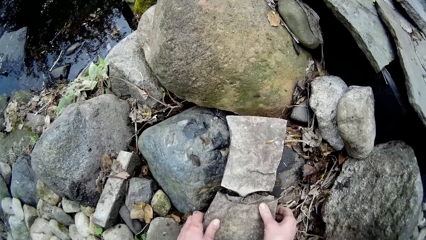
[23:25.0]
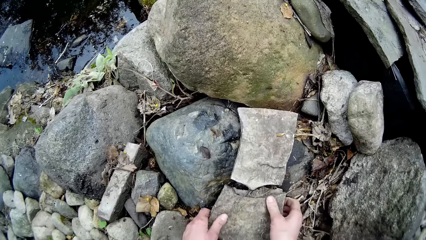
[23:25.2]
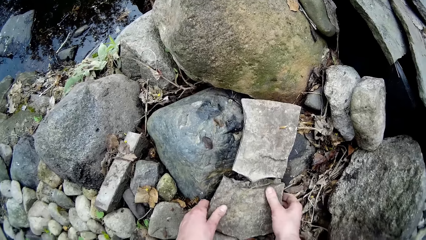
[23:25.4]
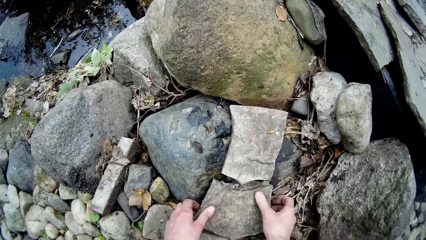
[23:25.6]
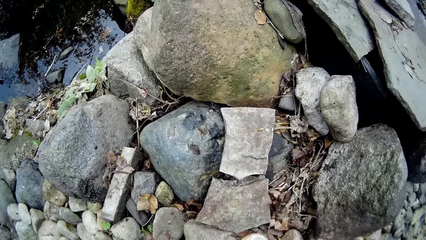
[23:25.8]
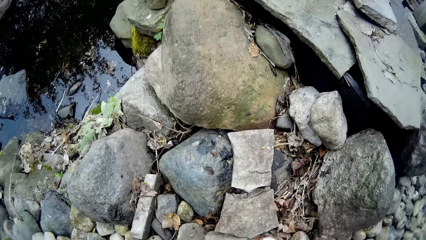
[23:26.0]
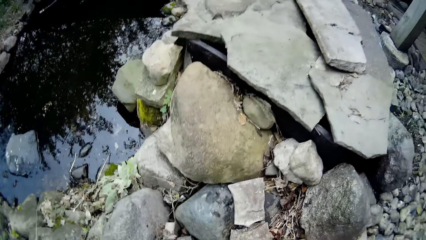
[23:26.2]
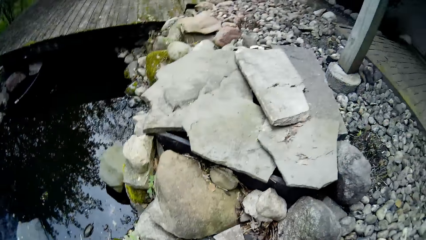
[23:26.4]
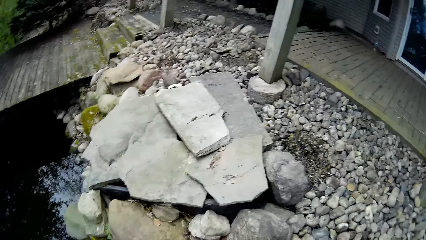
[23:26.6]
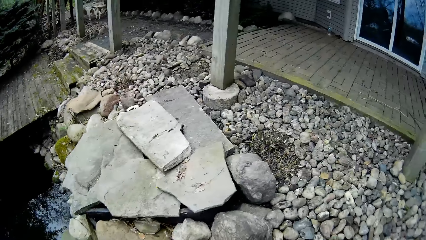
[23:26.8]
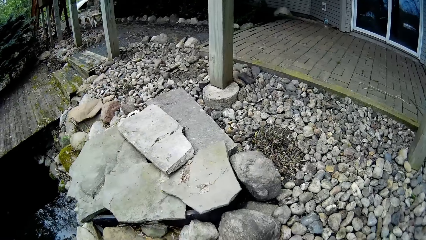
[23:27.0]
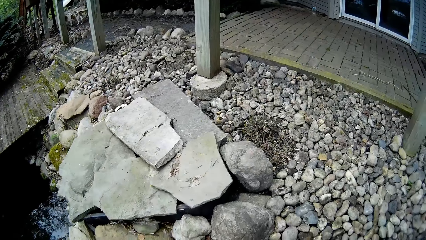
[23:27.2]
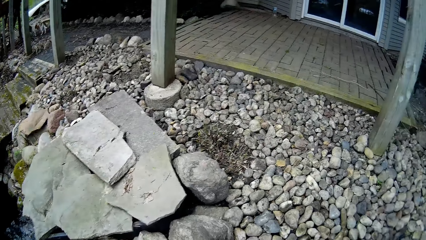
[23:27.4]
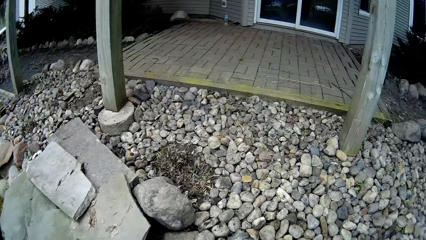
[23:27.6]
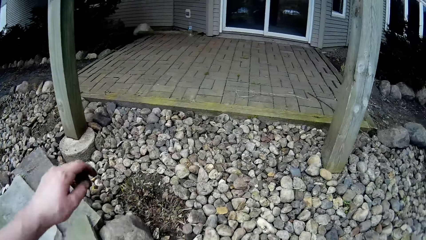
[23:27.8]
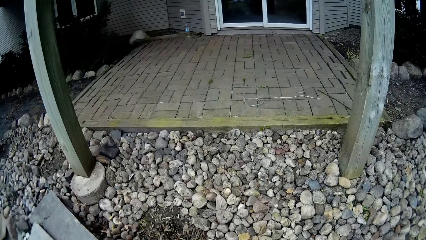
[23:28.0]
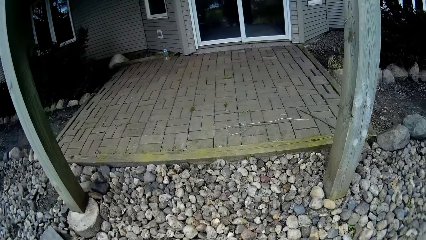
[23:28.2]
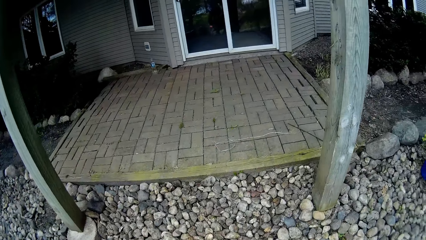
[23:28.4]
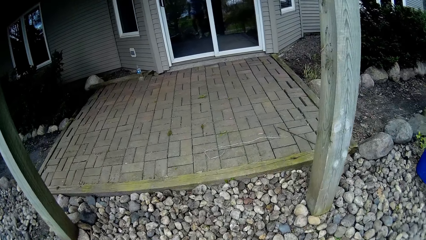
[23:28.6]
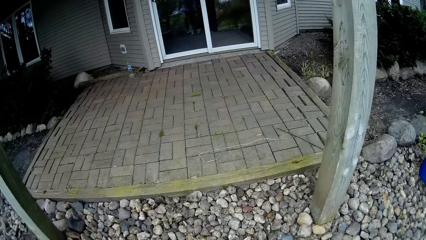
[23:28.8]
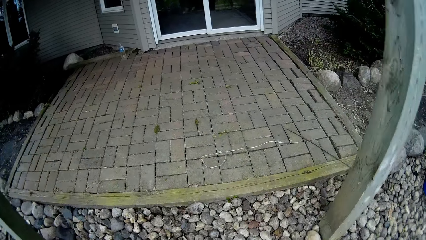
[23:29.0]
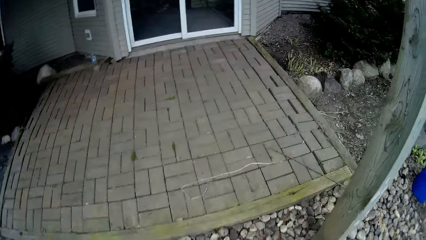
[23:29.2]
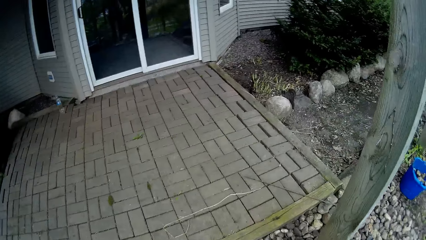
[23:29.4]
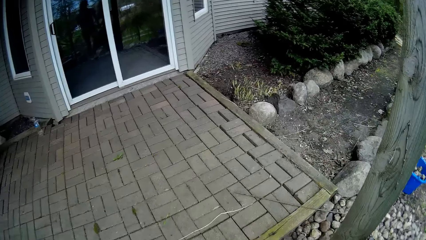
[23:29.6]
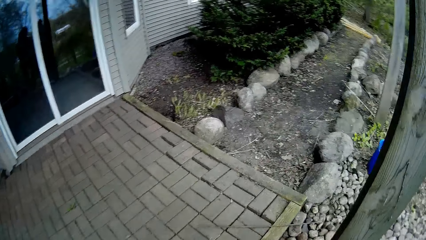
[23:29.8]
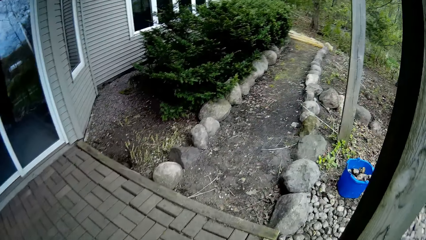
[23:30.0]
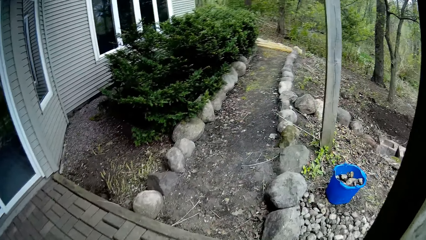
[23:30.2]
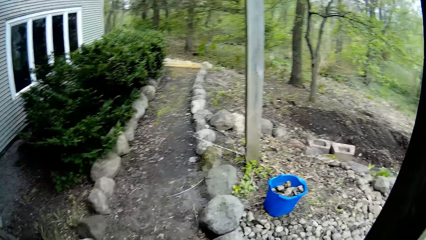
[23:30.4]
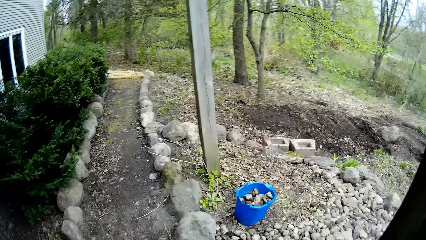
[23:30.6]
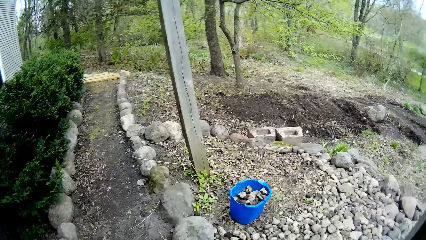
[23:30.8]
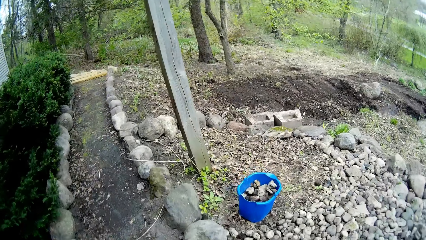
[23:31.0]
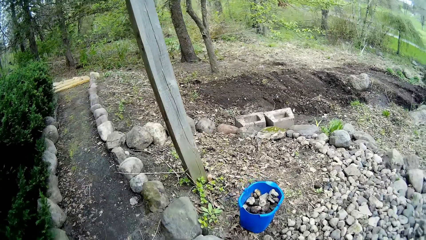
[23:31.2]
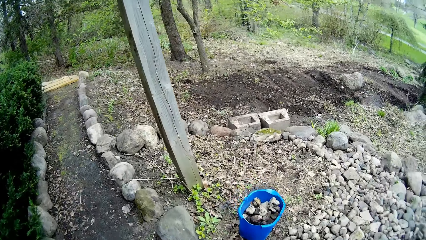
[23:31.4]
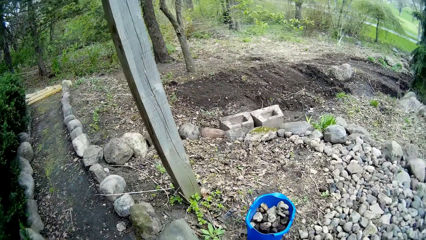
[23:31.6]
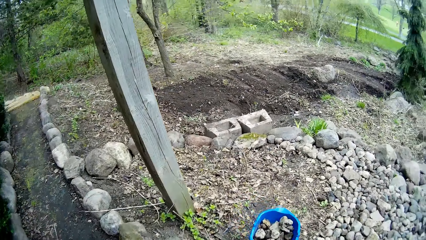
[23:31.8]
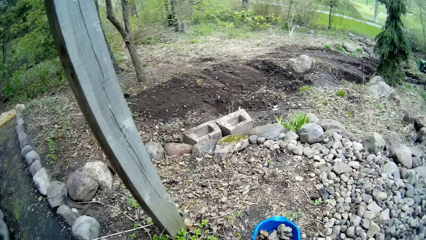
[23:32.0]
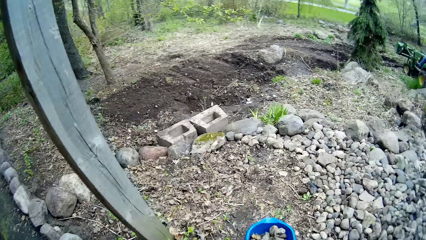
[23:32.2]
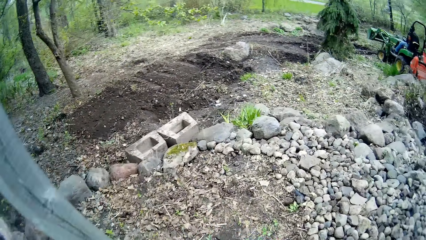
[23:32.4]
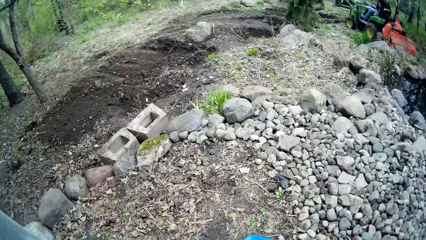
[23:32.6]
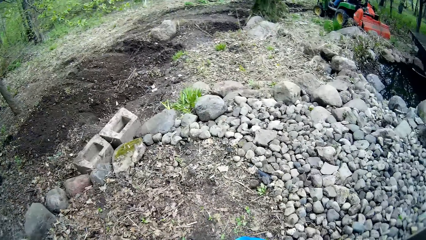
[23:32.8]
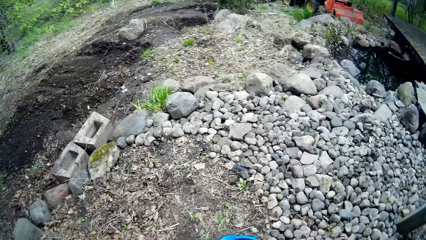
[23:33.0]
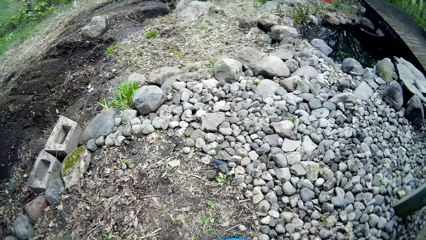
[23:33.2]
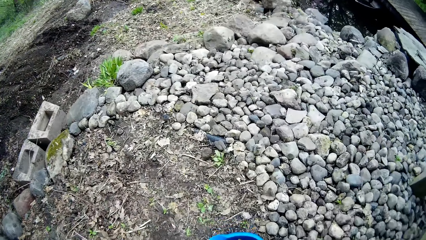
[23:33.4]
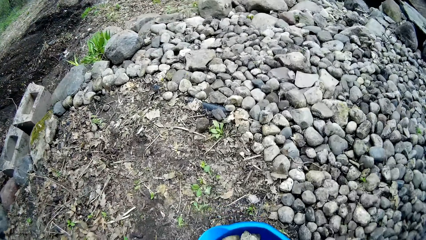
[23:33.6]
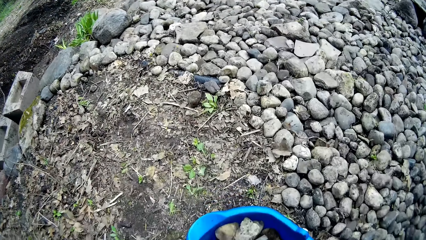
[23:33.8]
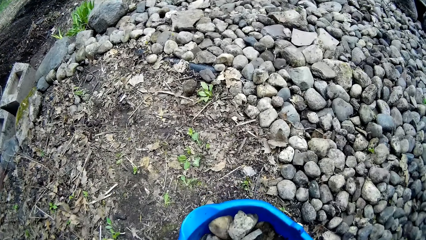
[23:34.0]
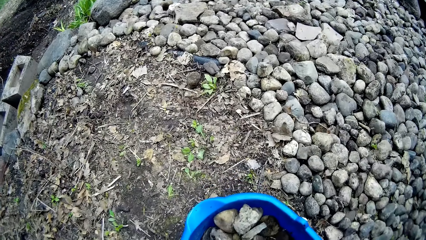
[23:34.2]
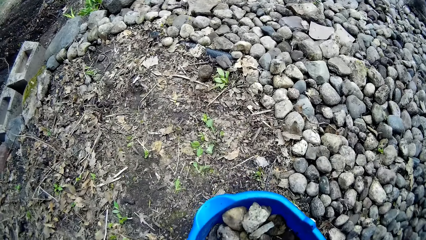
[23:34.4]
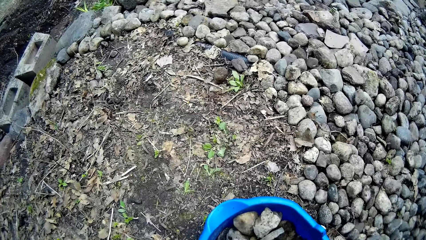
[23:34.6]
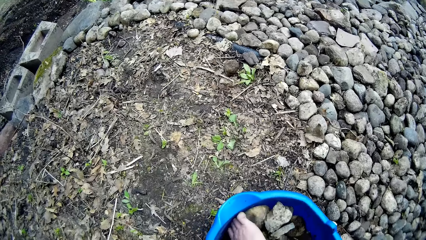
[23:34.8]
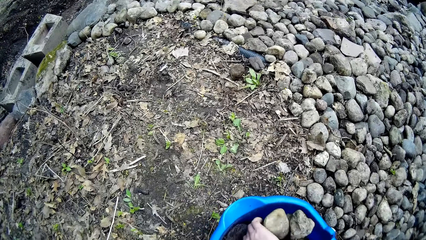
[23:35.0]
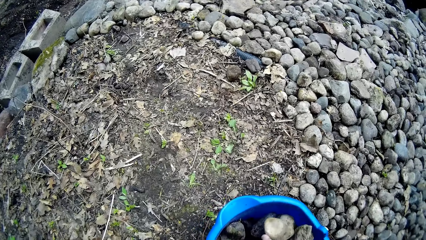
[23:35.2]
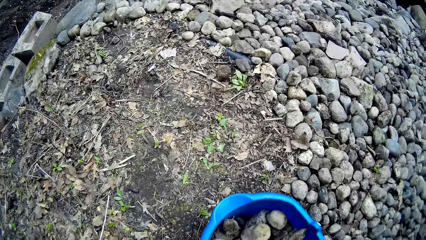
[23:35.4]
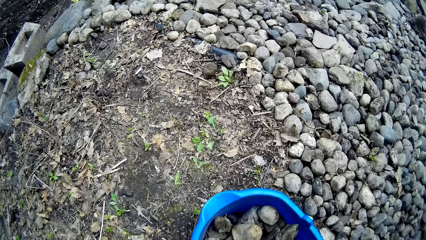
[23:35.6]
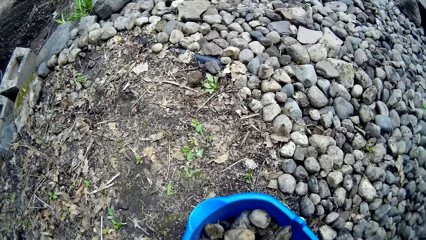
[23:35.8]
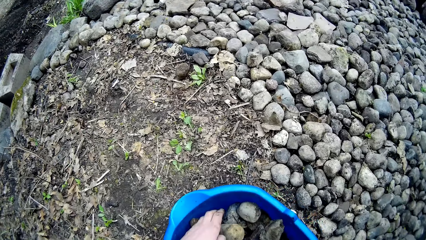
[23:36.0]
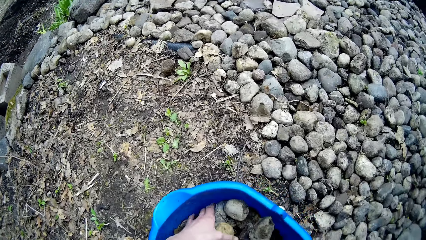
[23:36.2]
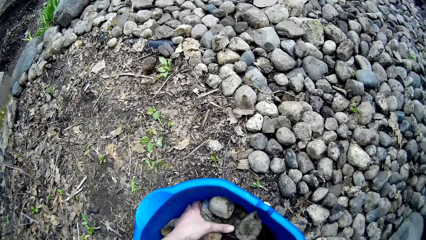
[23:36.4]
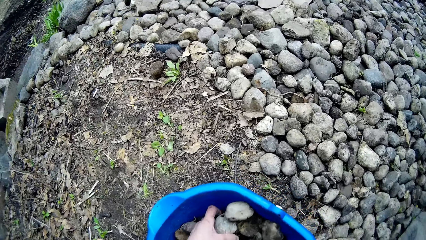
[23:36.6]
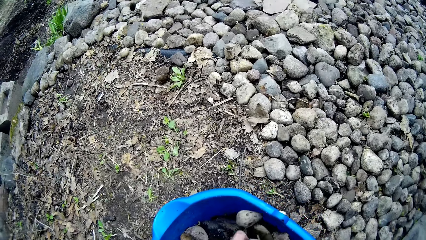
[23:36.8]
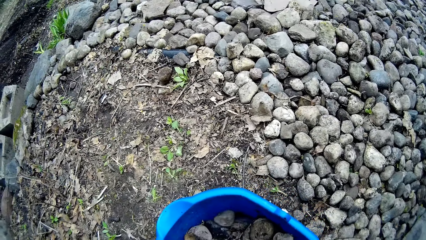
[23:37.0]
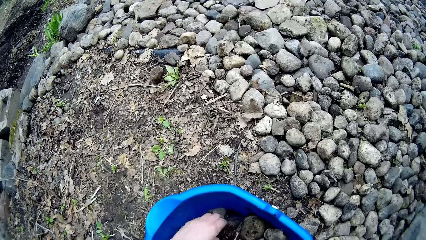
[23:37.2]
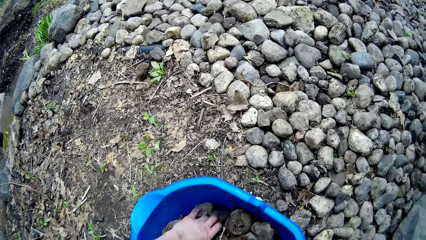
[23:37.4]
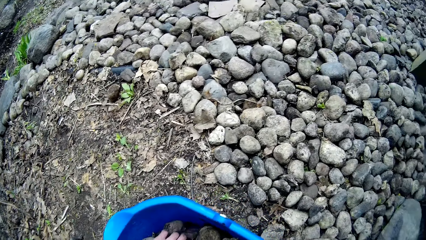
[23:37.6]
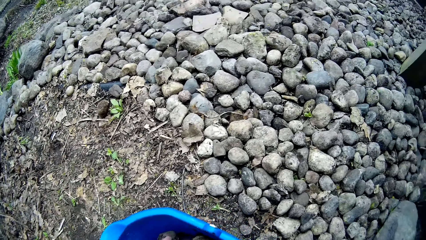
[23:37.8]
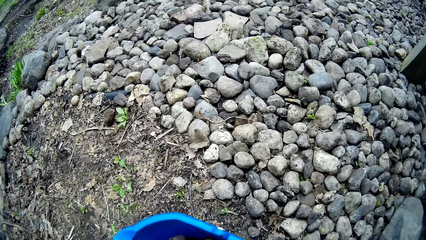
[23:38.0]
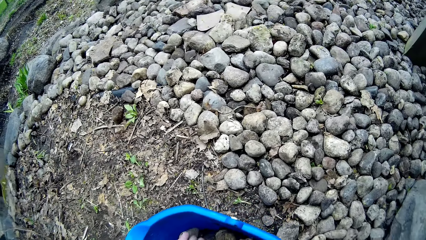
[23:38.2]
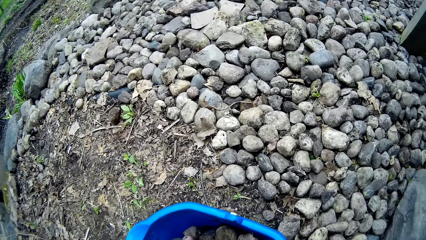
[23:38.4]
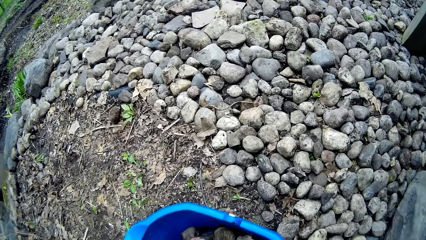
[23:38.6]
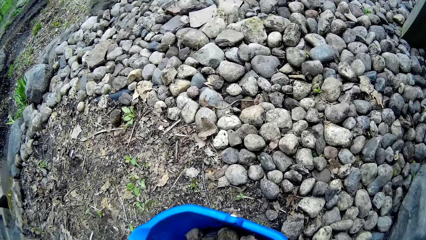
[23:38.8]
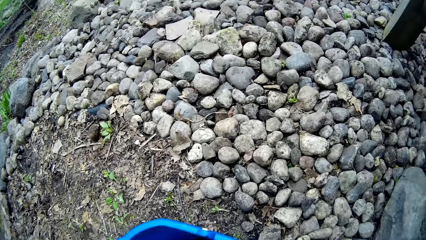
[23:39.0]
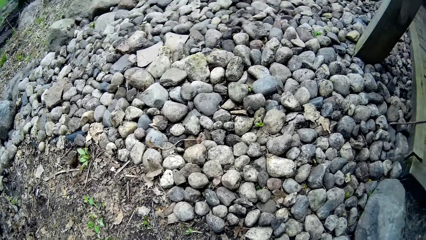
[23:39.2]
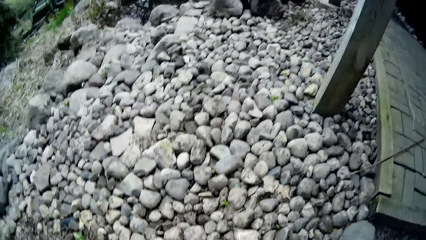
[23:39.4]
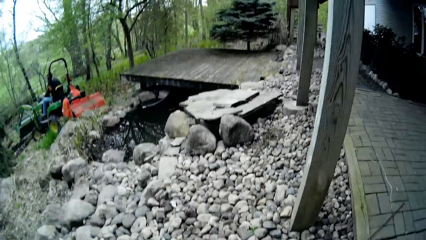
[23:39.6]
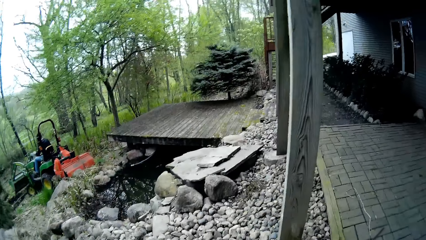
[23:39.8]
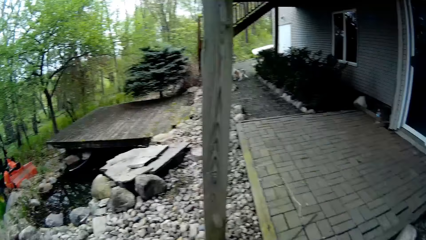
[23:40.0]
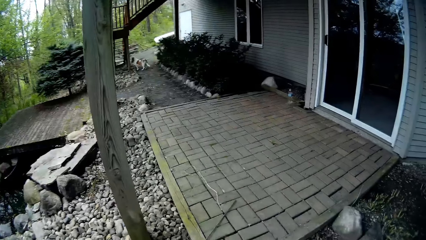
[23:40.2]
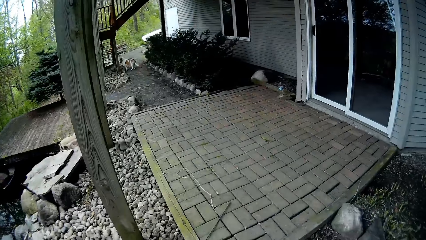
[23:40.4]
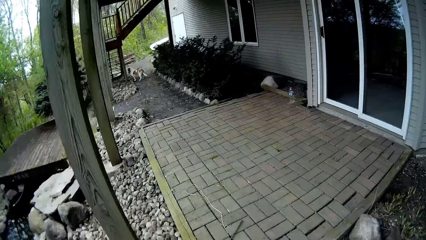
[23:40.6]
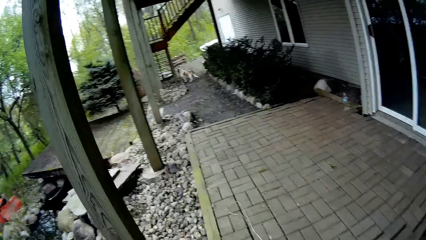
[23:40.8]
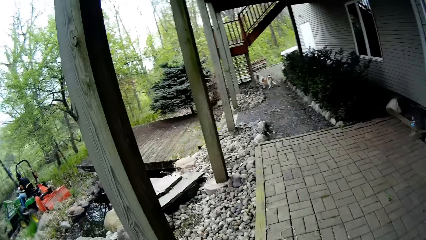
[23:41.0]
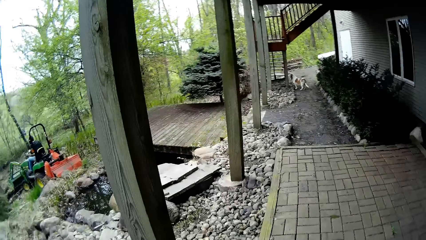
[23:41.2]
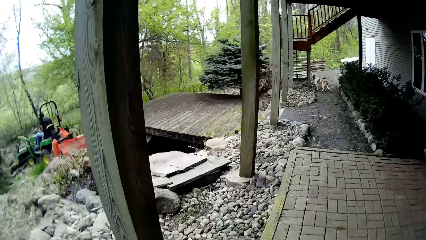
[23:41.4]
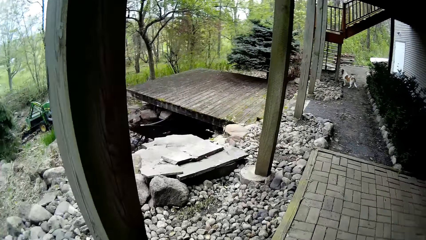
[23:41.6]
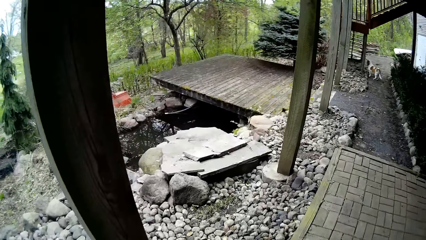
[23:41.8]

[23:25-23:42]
The camera wearer fits a stone. They walk towards the bucket on the ground. They pick pieces of rock from the bucket with both hands.
